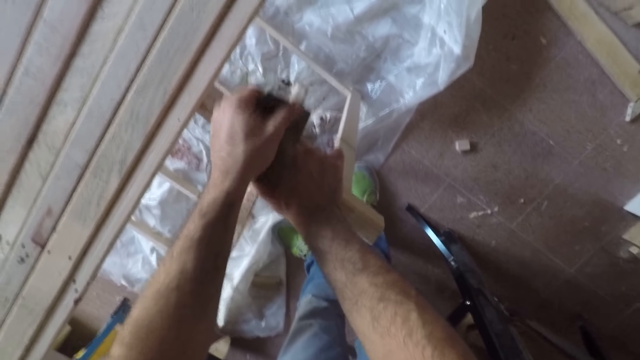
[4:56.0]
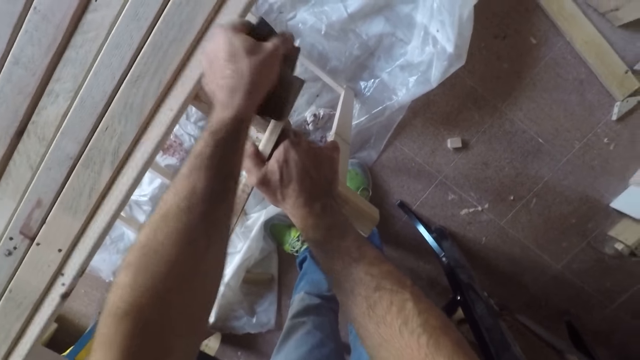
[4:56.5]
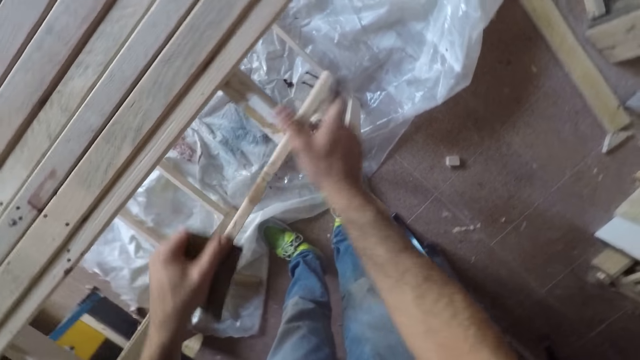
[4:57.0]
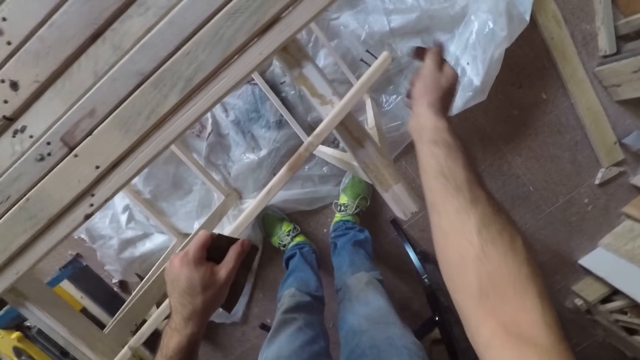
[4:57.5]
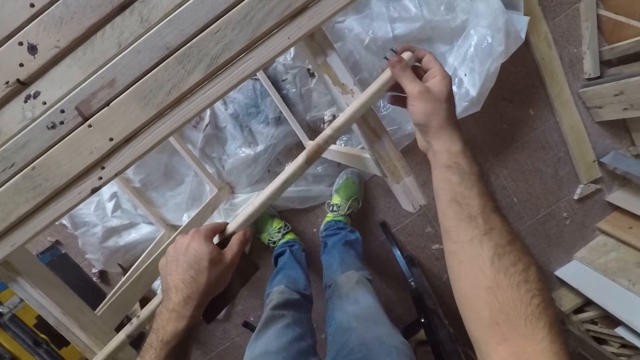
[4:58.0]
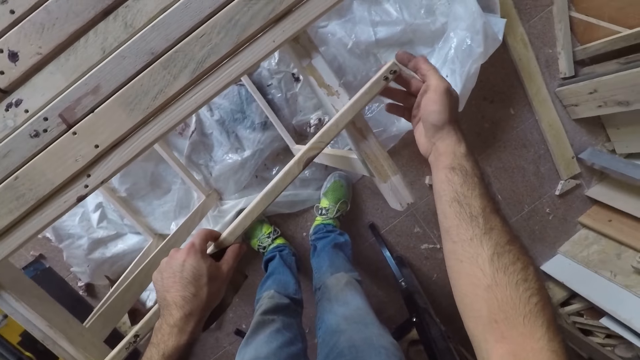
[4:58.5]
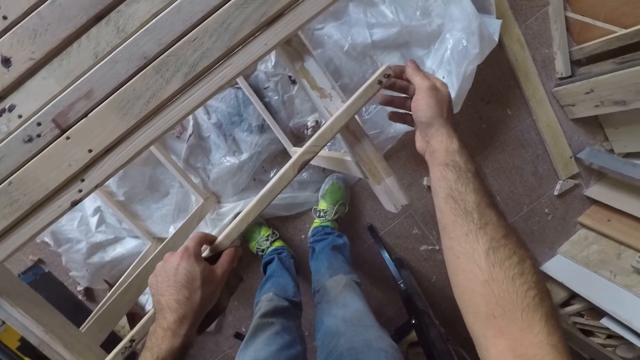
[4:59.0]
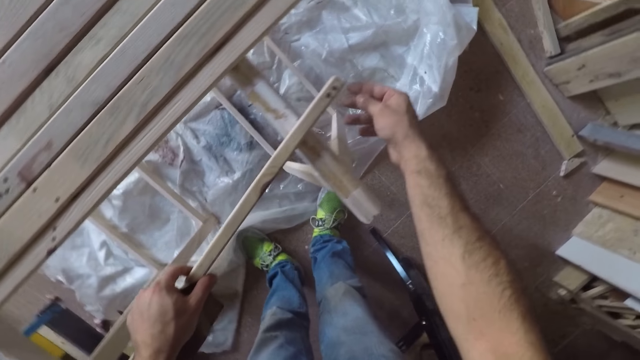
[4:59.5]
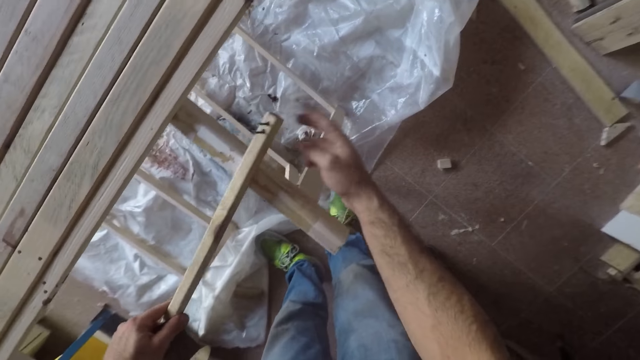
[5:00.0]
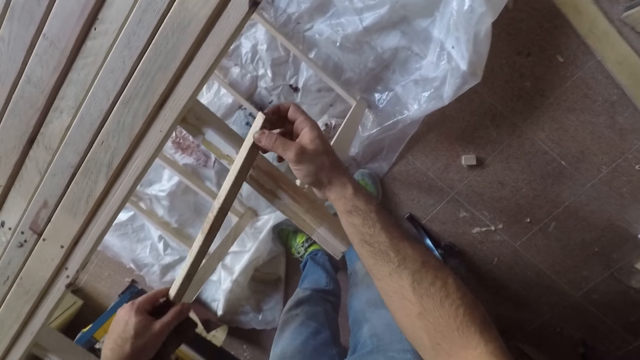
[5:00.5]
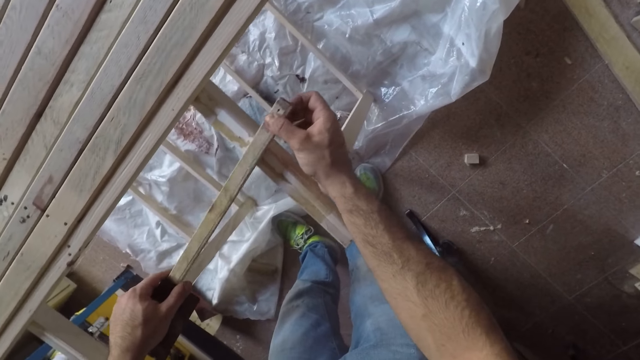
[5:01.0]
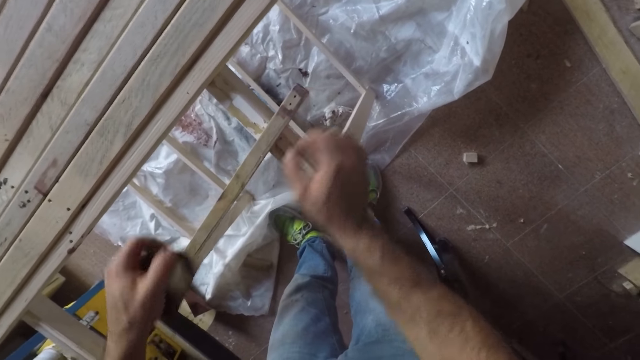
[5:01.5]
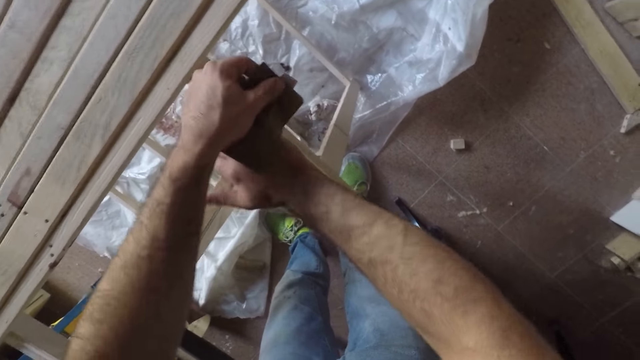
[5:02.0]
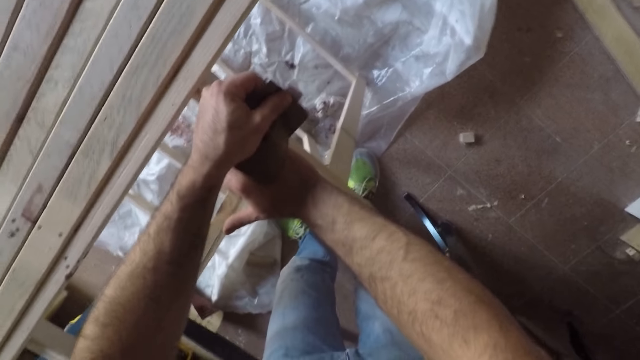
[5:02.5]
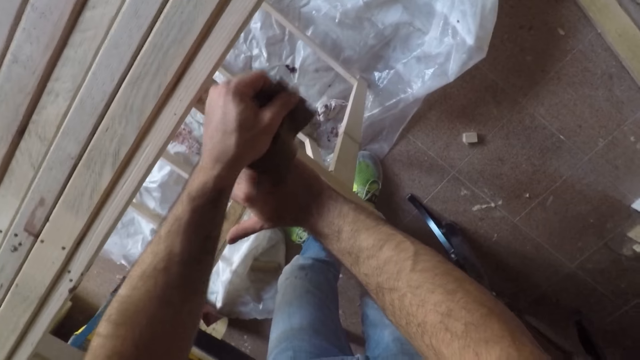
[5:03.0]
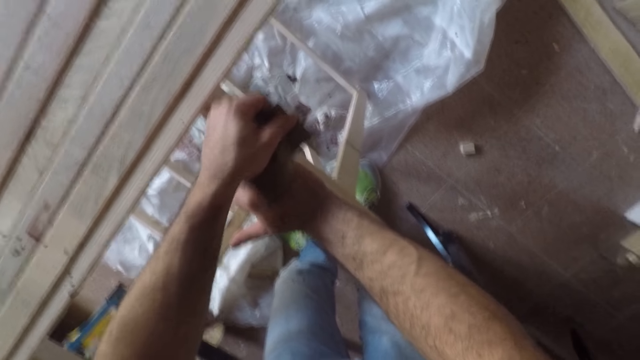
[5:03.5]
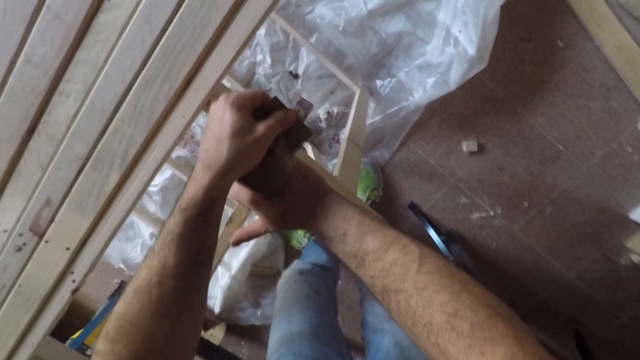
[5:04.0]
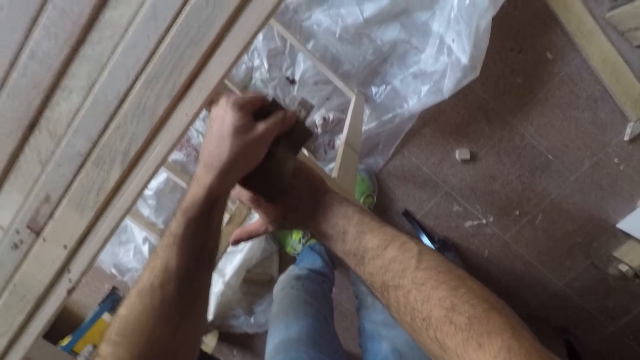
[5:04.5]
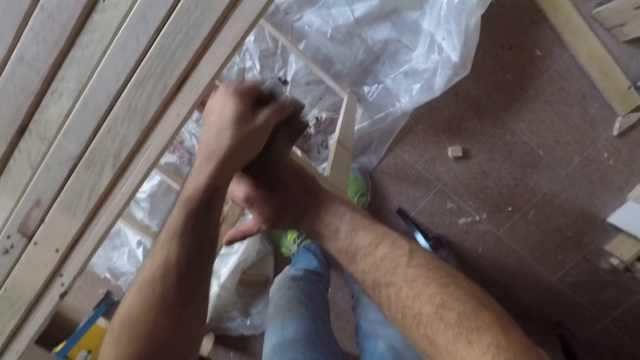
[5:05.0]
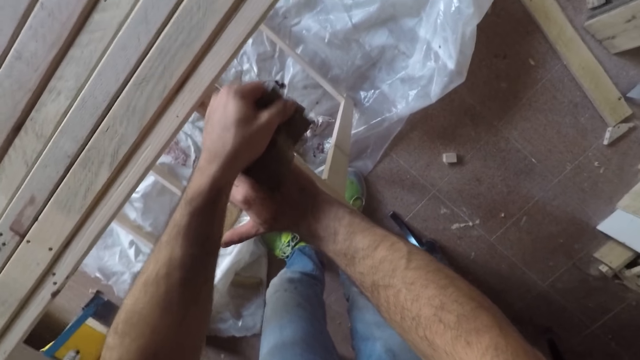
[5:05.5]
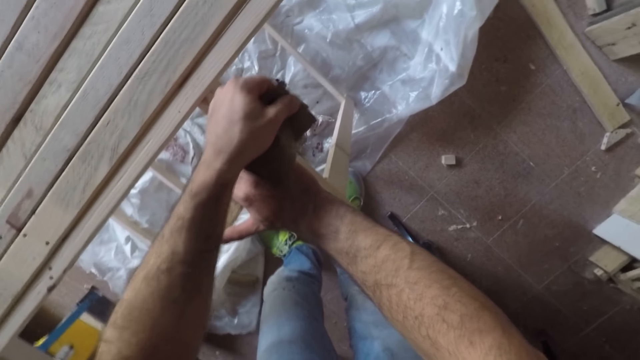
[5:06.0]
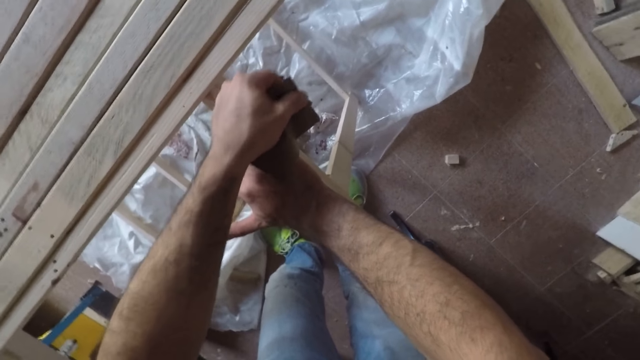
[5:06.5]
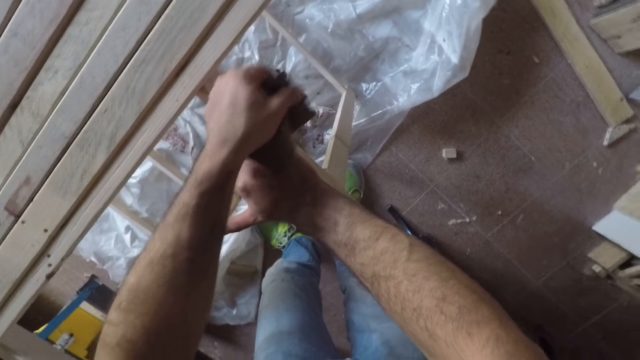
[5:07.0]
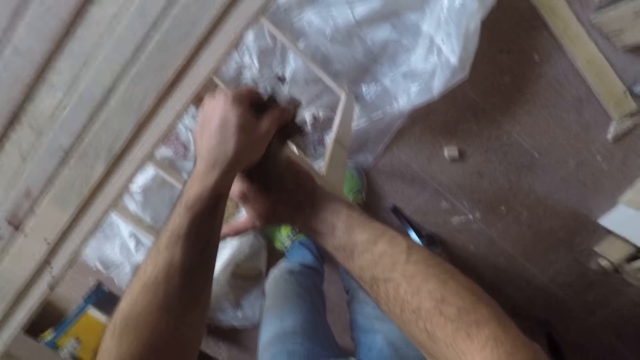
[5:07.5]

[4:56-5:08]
The camera wearer moves his hand and lets go of the wood. He cleans the wood with his thumb. He dusts the long wooden stick with his right hand. He holds the wood with his hand and lets go of the wood. He holds the wood with his hand. He turns the long wooden stick to the back. He lets go of the wood. He dusts the long wooden stick with his right hand. He holds the wood with his hand and lets go of the wood. He holds the wood with his hand. He turns the long wooden stick to the front. He lets go of the wood. He holds the long wooden stick with his right hand. He moves his hand forward. He files the long wooden stick with the sandpaper.

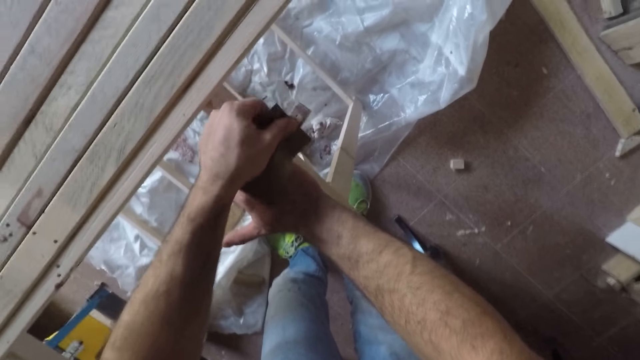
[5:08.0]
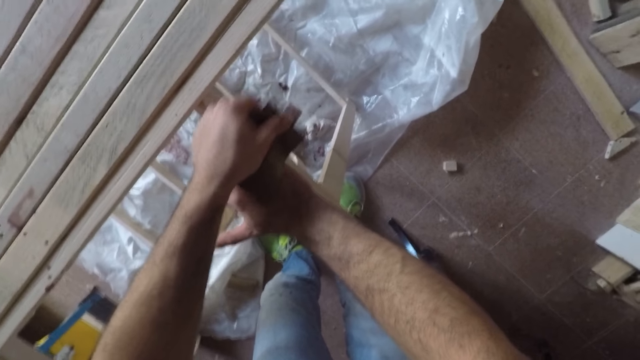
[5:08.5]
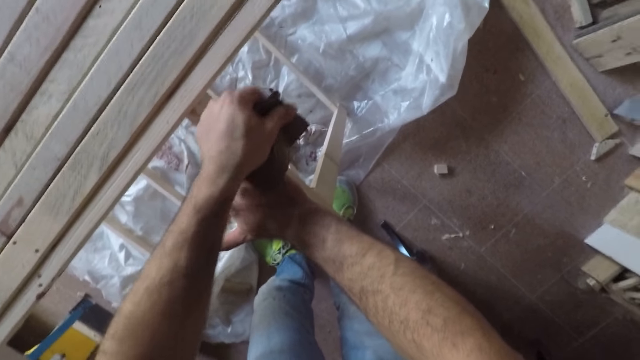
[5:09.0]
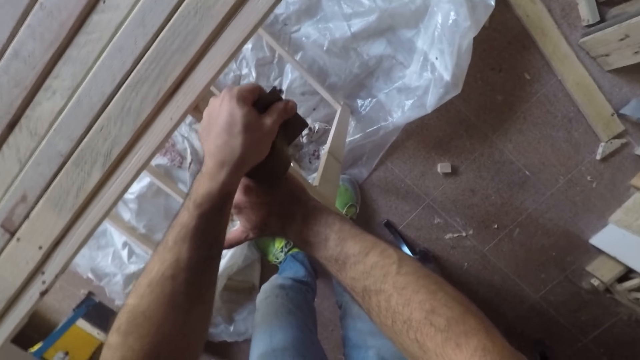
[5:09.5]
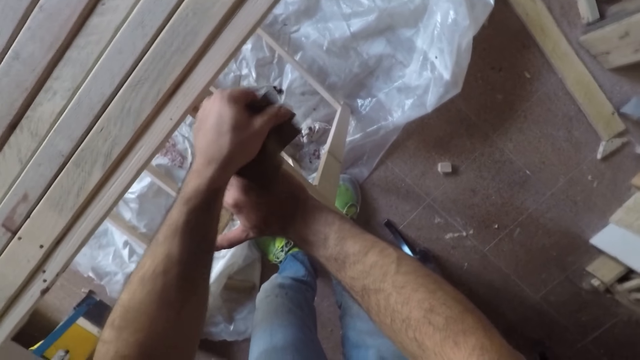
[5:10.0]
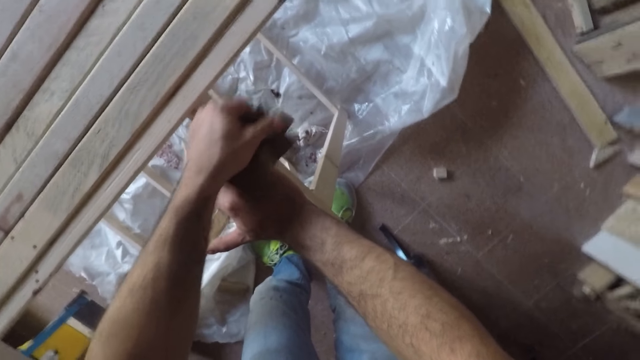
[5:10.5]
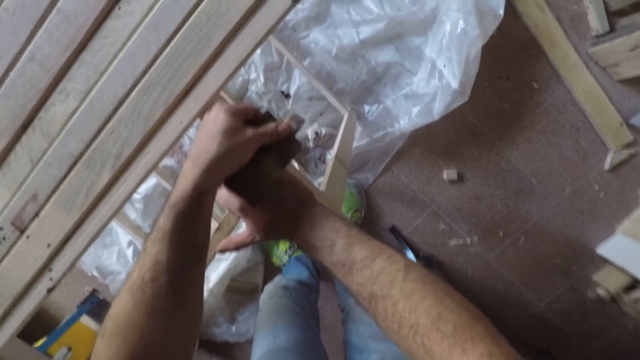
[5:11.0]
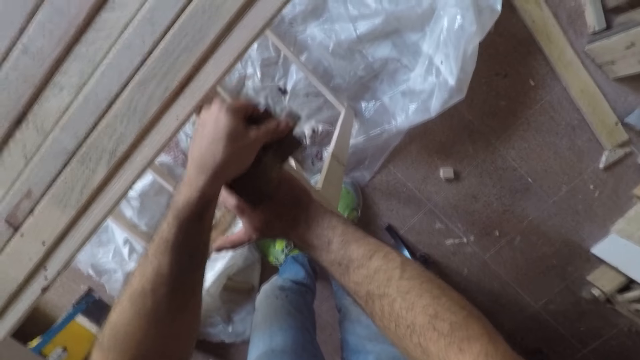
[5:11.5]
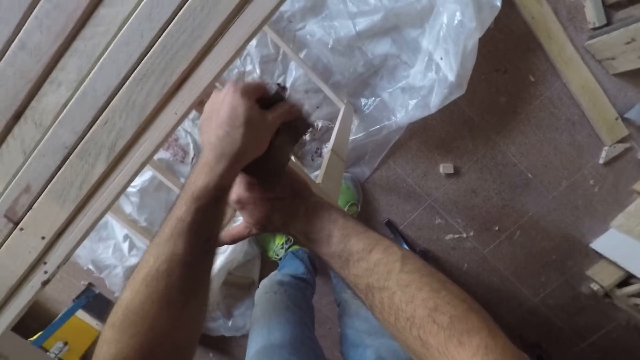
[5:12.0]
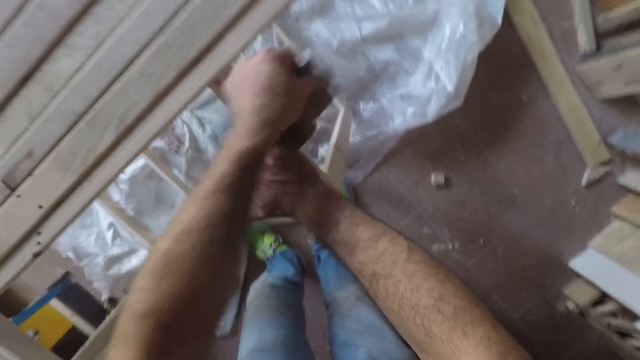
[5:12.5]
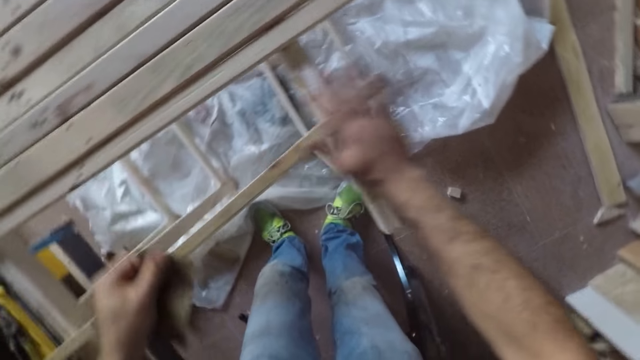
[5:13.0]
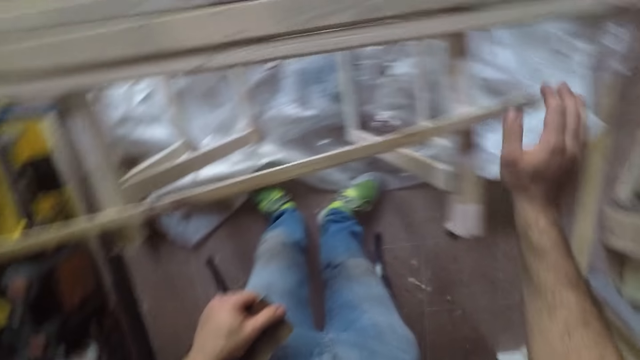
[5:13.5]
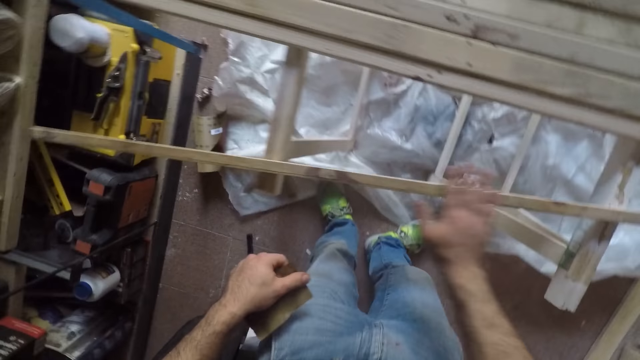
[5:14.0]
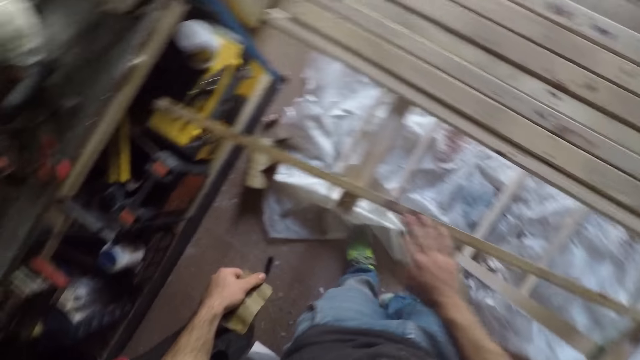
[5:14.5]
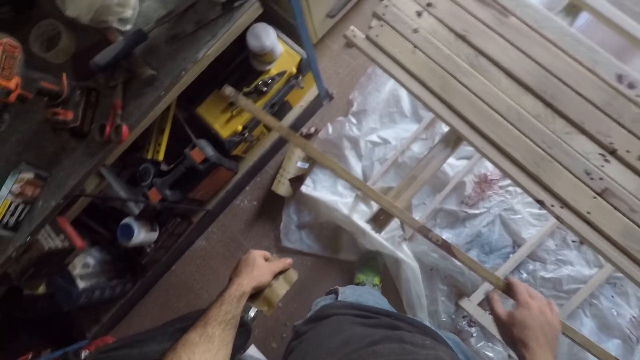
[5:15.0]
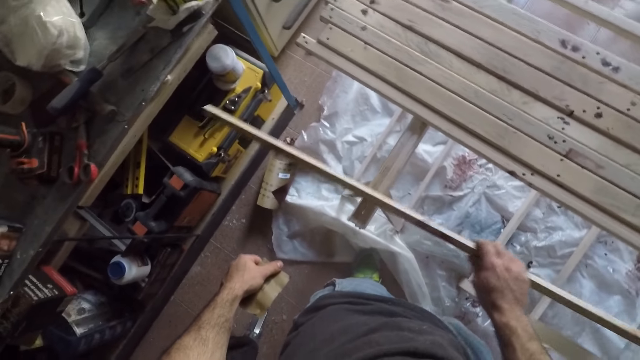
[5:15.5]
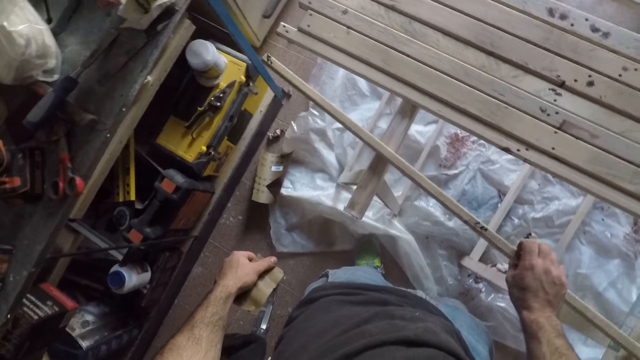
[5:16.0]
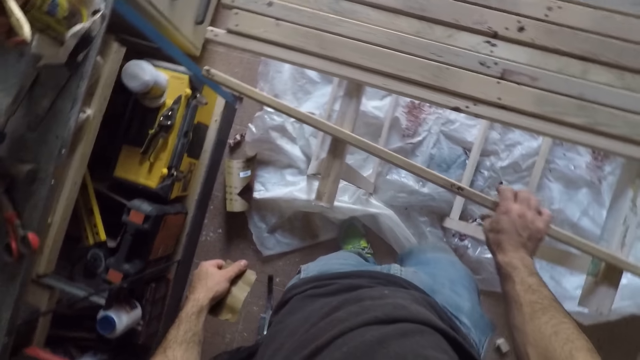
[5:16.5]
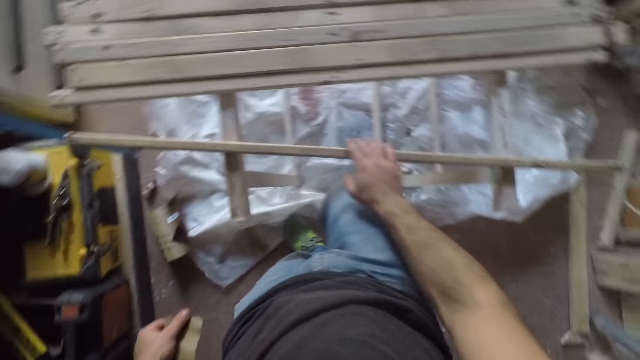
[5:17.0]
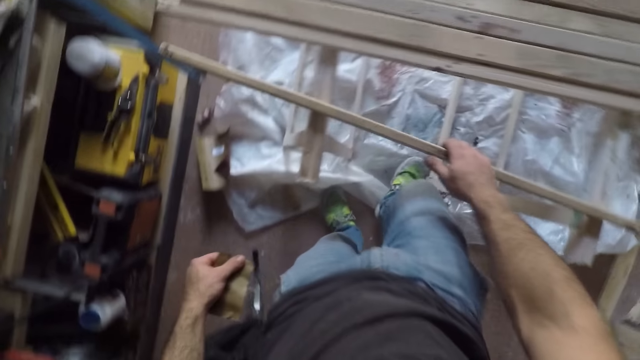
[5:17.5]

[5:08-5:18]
The camera wearer moves his hand and lets go of the wood. He dusts the long wooden stick with his right hand. He feels the long wooden stick with his right hand. He turns the long wooden stick to the back. He places the wood on the table and moves his hand forward.
